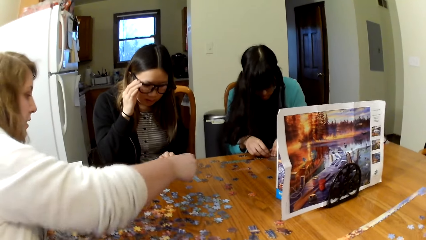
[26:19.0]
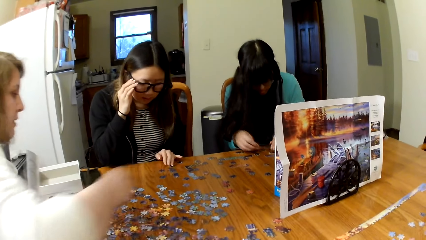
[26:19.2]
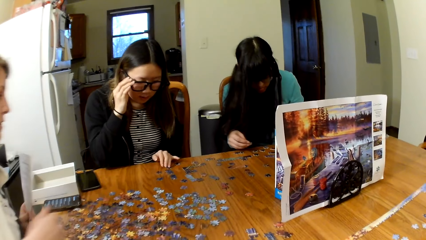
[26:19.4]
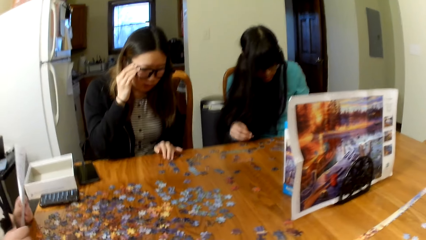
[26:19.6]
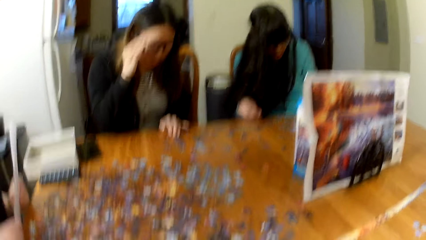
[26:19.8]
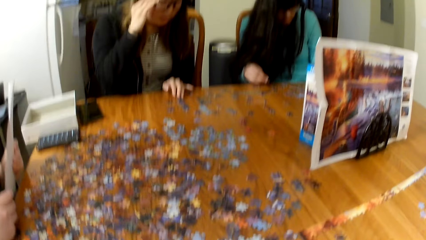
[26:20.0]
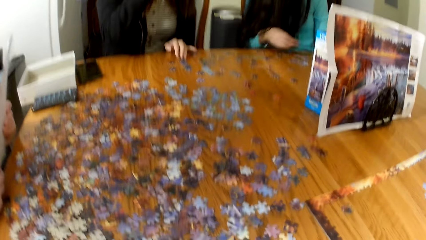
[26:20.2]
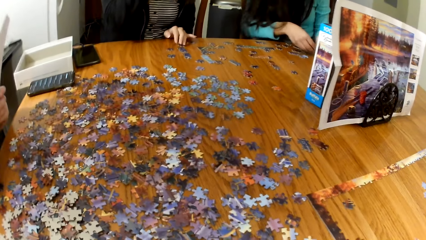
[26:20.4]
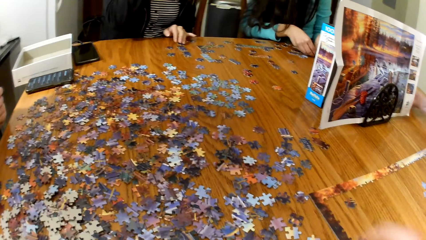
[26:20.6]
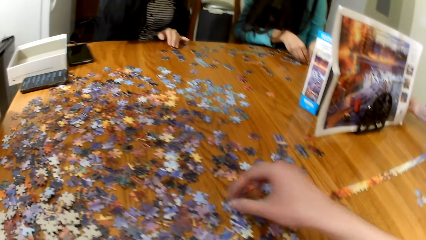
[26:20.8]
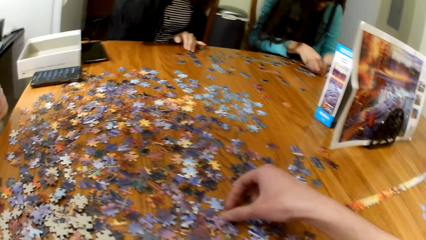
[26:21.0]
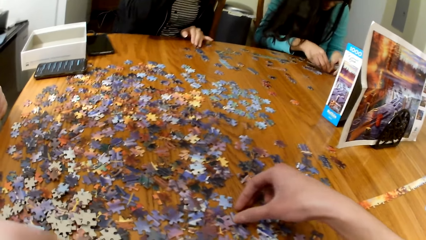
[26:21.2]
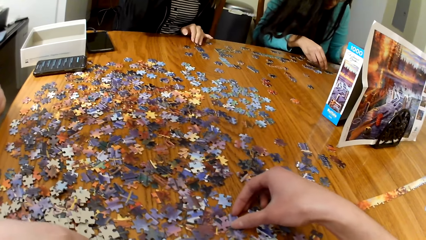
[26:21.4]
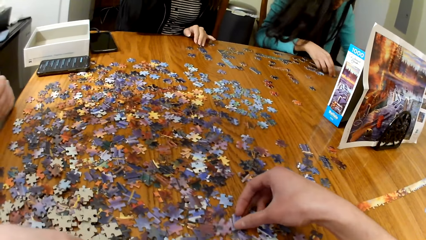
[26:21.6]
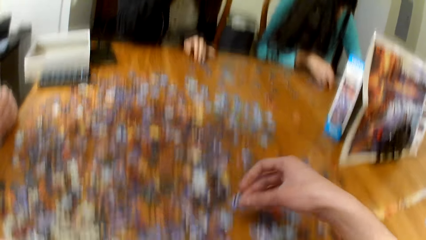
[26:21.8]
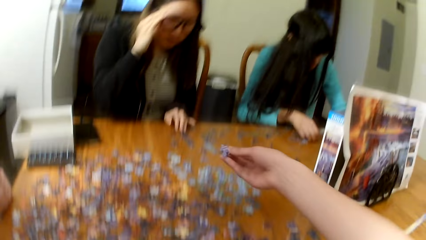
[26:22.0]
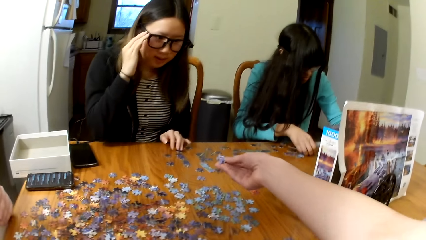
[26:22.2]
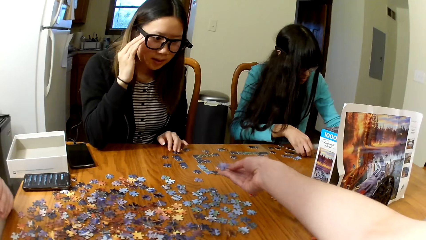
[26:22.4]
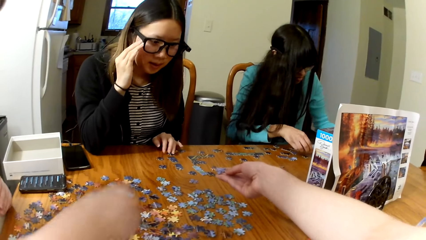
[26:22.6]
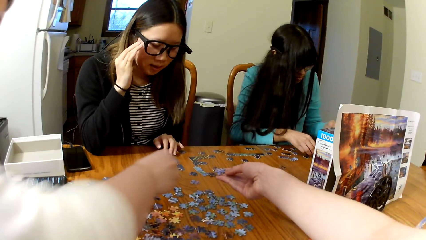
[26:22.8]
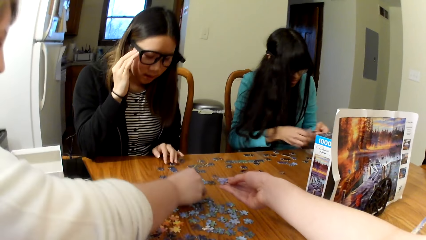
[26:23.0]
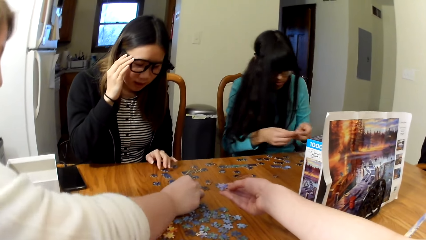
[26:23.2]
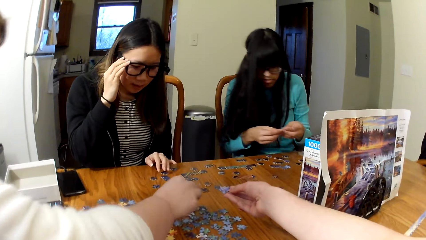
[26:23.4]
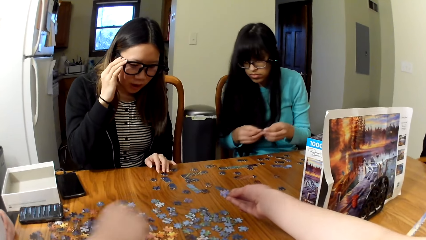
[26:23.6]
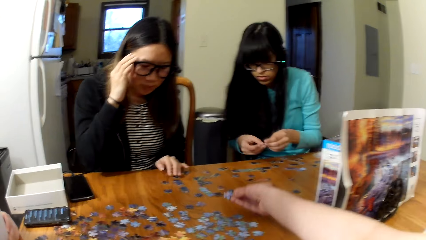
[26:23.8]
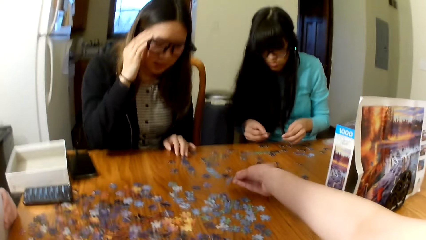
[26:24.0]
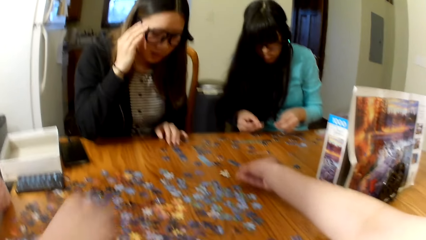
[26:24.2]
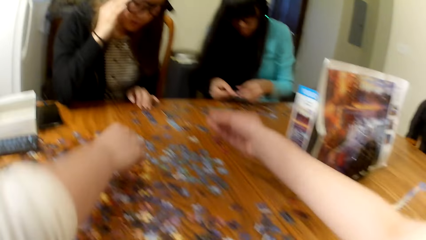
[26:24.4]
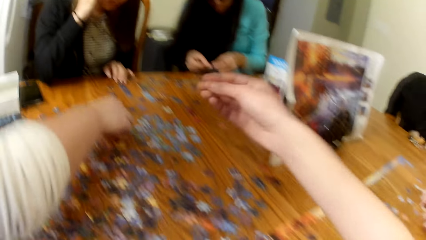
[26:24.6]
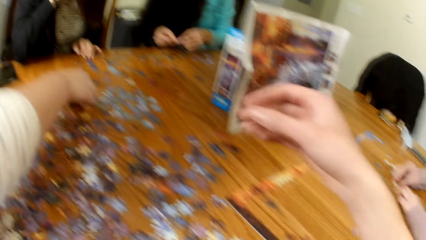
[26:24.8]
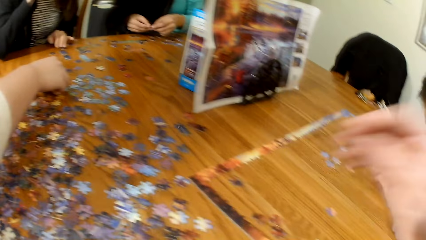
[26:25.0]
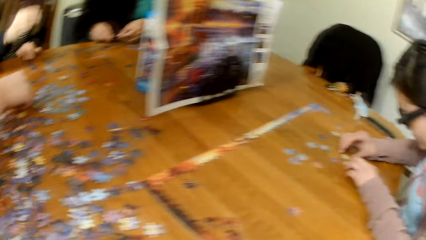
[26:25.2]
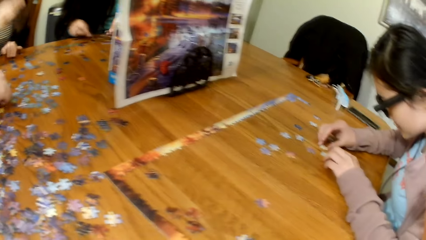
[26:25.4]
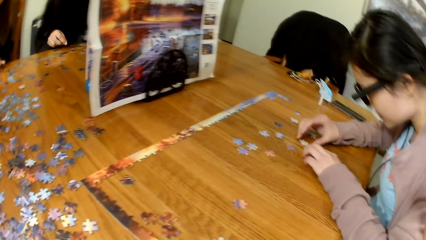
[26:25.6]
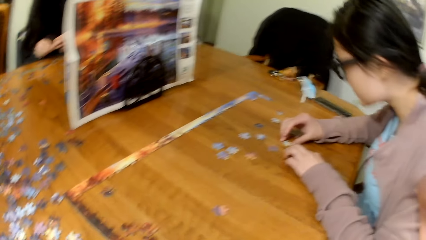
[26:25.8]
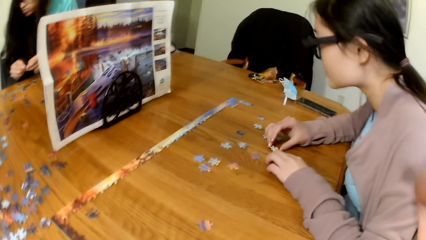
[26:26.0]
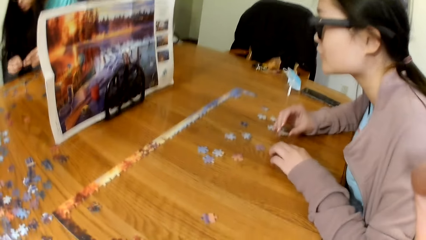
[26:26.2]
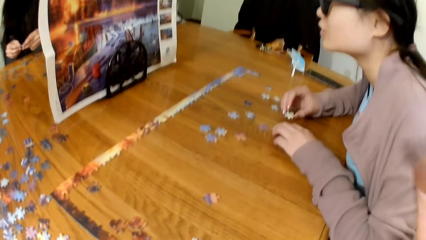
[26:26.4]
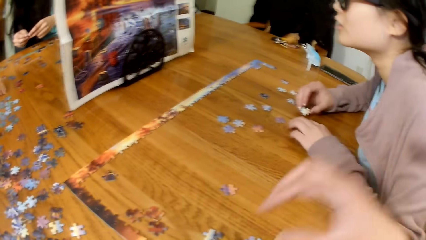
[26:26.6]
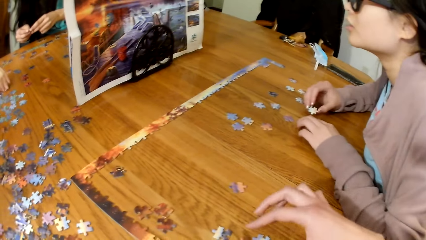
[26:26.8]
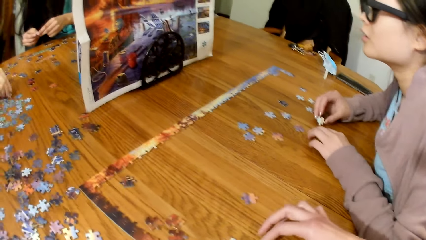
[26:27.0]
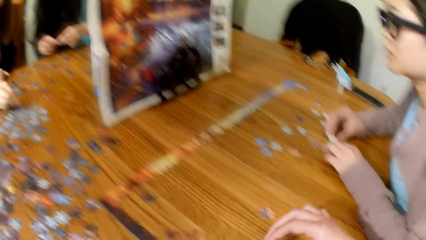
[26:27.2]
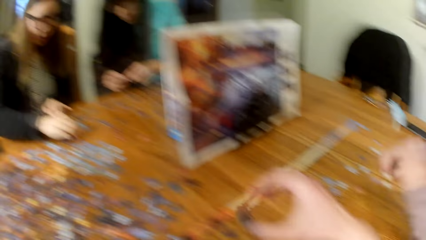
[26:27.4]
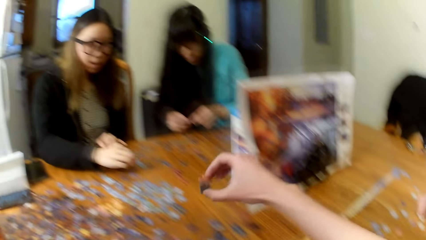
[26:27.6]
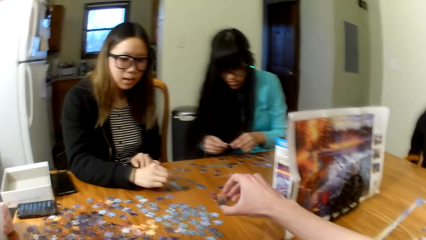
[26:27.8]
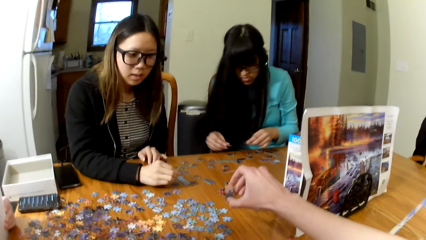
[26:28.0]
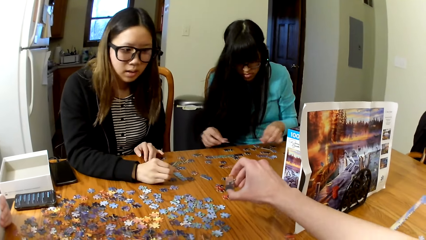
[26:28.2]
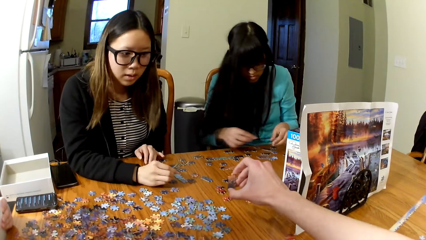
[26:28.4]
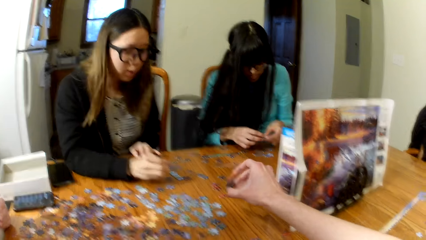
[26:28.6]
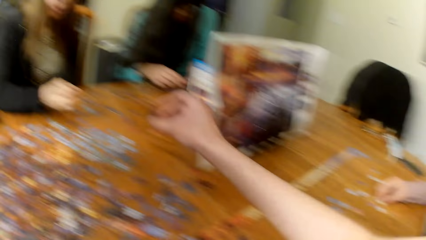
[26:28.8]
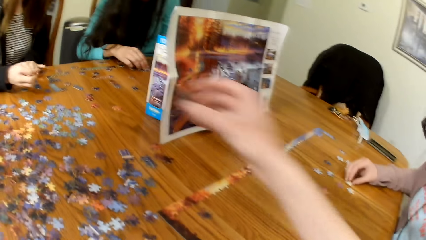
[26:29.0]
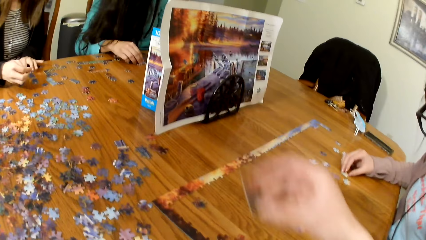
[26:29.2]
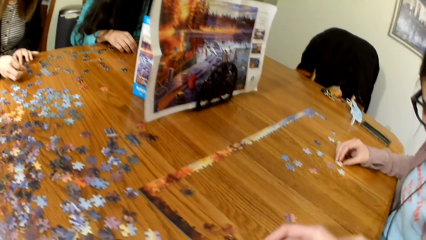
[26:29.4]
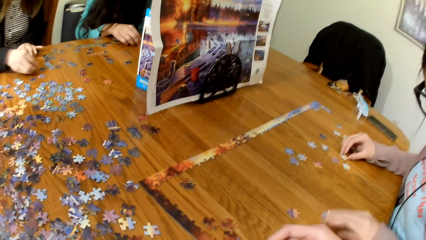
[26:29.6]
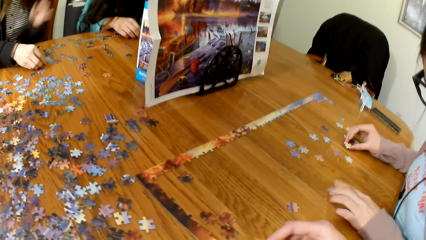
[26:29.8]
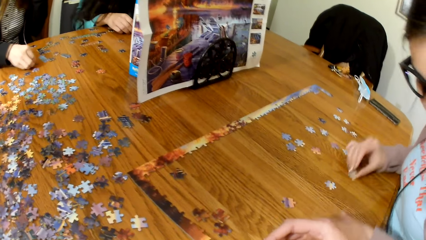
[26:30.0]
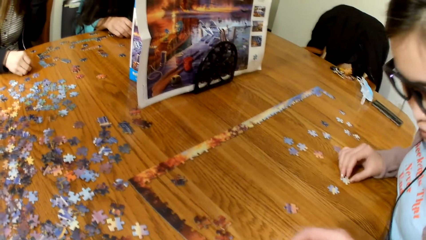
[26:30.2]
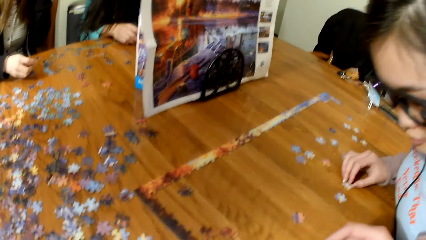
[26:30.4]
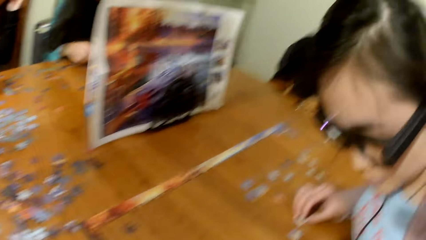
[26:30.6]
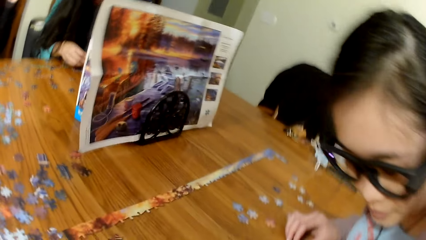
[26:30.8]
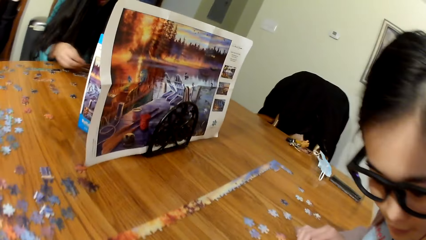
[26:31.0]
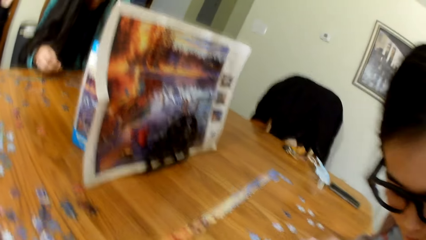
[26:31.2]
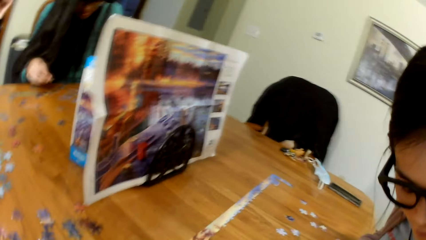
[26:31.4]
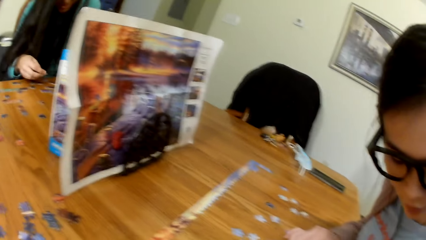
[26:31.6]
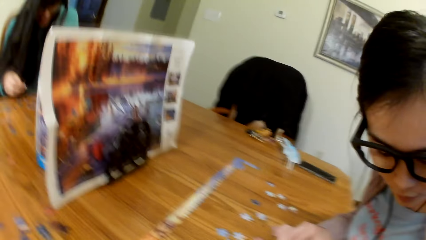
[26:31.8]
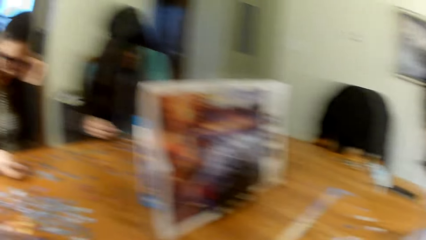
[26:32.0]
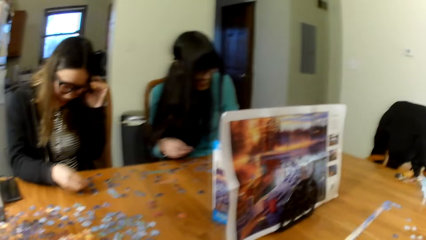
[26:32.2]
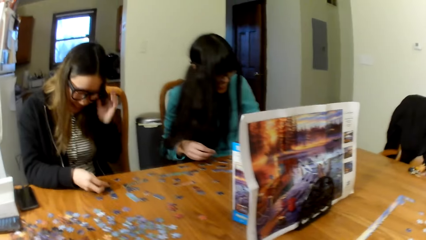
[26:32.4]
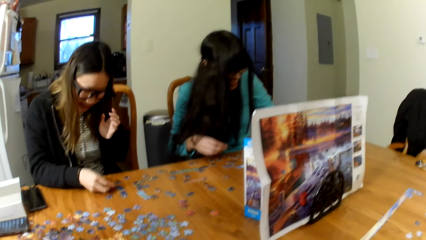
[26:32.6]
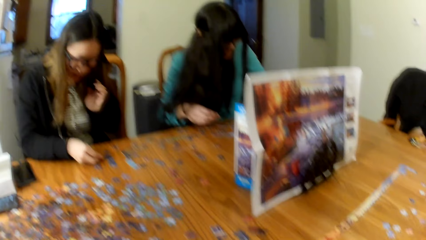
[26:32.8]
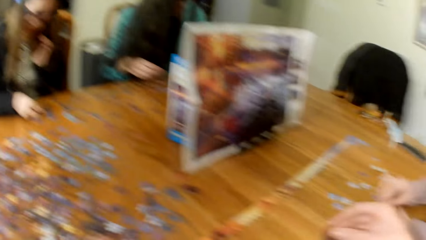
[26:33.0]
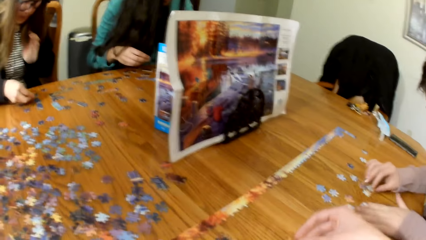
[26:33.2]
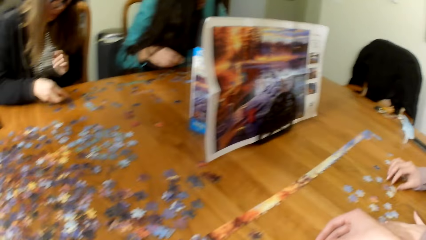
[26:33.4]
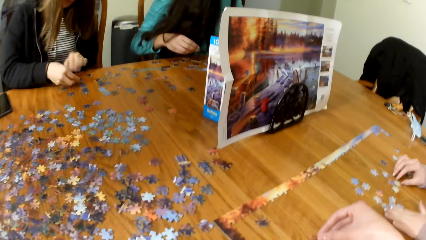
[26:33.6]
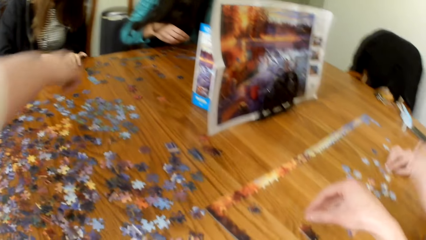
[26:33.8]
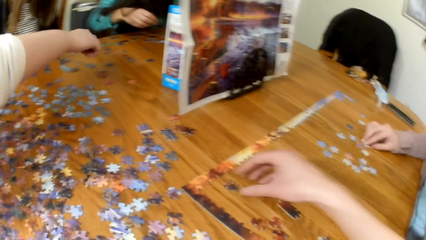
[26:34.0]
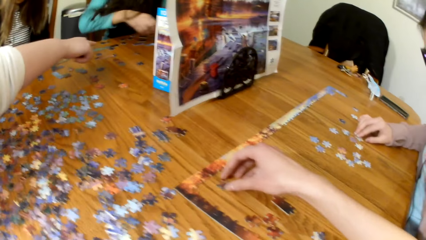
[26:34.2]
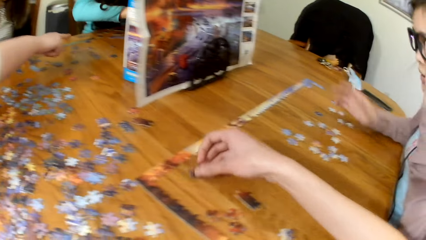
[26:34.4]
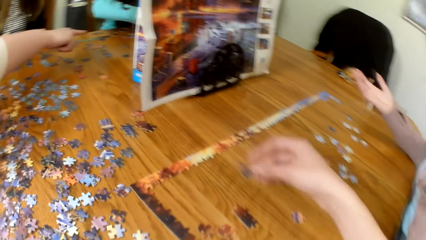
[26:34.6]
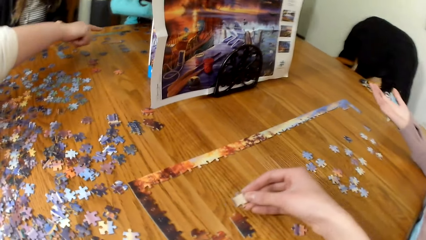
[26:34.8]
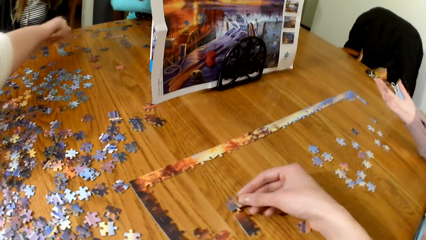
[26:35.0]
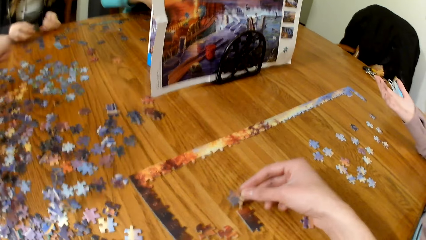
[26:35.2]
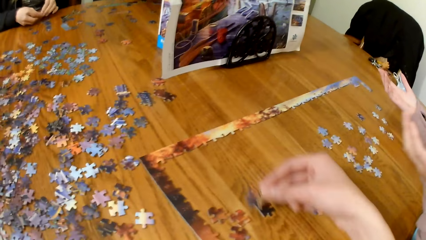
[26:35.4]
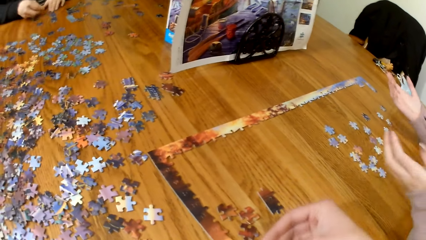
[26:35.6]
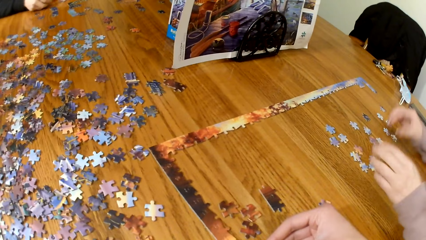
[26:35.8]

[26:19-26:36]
A lady places the puzzle pieces on the table. The camera wearer picks the puzzle pieces from the table. They play puzzle. They give another lady a piece of puzzle. The first lady places the puzzle pieces on the table. A woman plays puzzle. The camera wearer places the piece of puzzle on the table.
